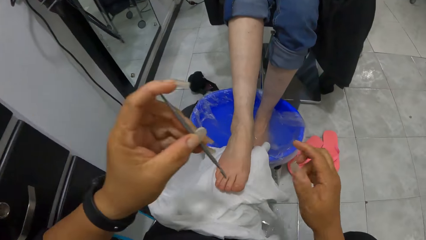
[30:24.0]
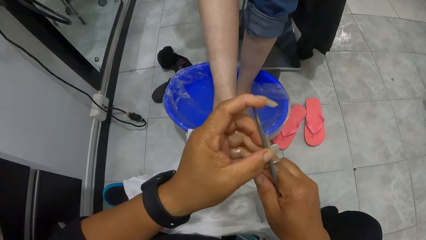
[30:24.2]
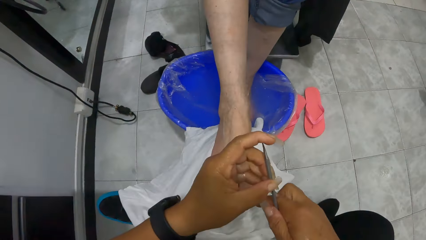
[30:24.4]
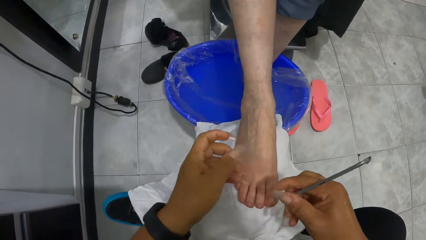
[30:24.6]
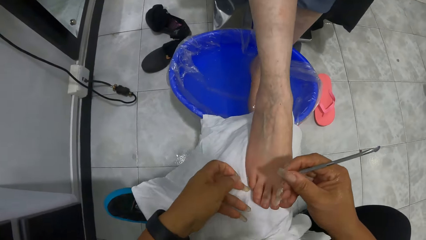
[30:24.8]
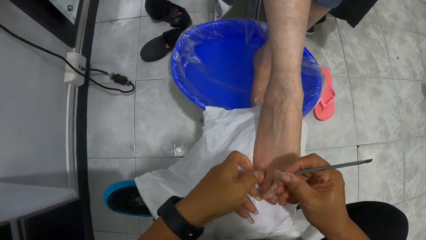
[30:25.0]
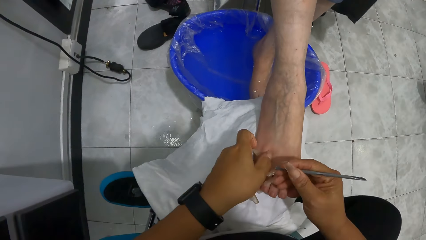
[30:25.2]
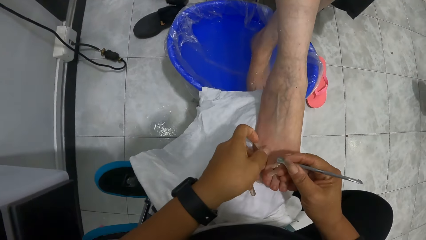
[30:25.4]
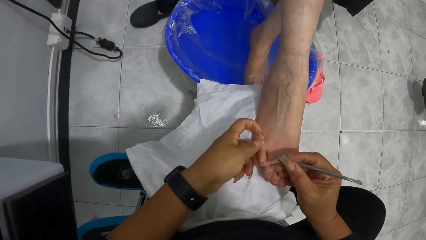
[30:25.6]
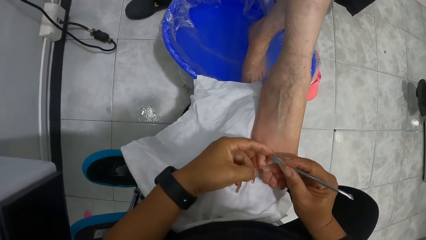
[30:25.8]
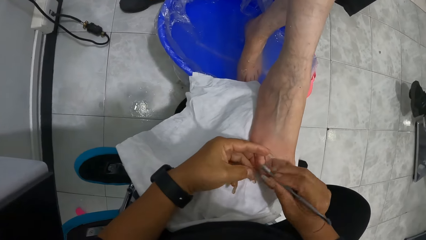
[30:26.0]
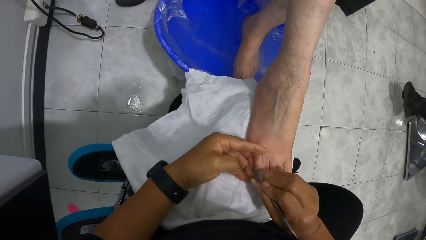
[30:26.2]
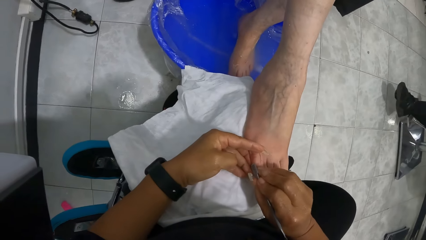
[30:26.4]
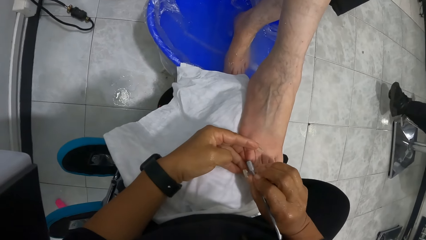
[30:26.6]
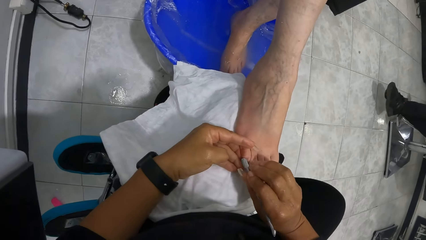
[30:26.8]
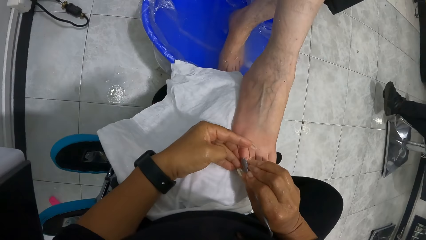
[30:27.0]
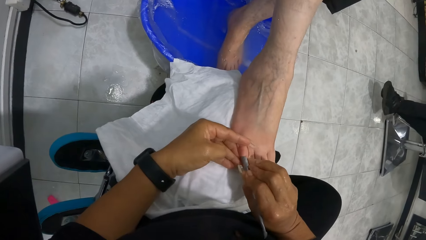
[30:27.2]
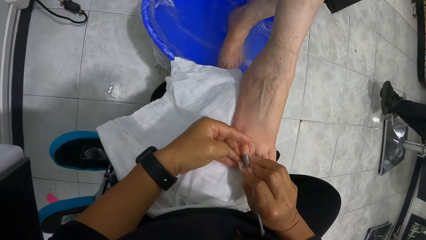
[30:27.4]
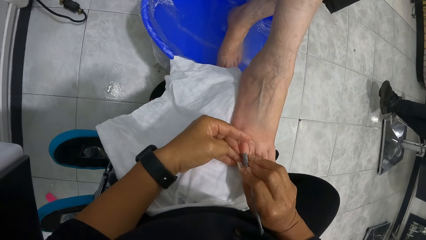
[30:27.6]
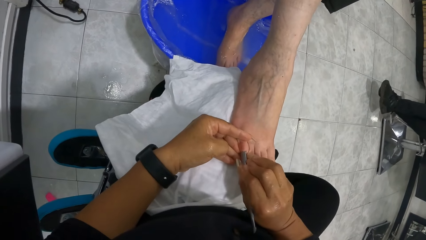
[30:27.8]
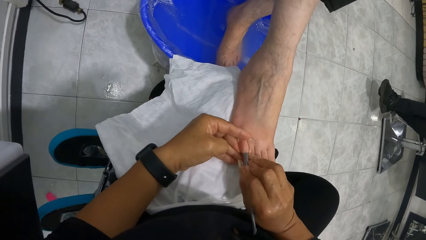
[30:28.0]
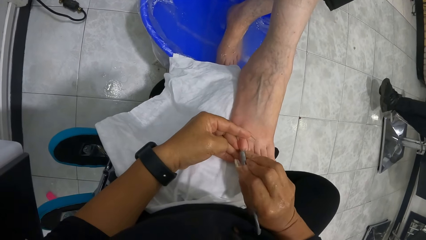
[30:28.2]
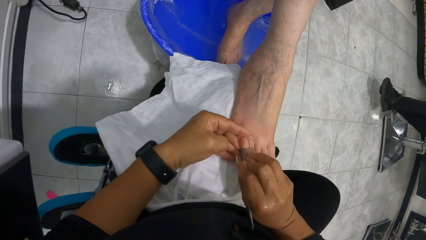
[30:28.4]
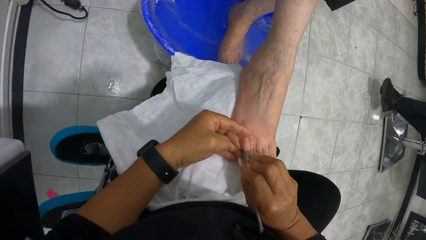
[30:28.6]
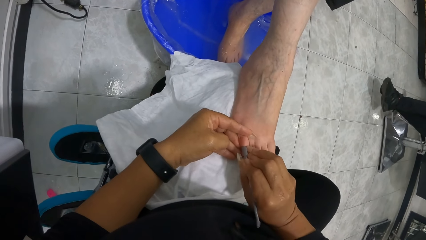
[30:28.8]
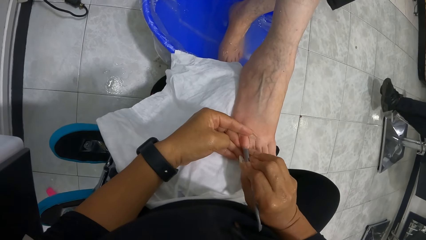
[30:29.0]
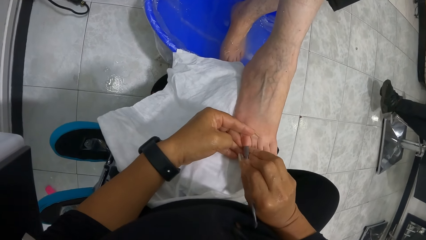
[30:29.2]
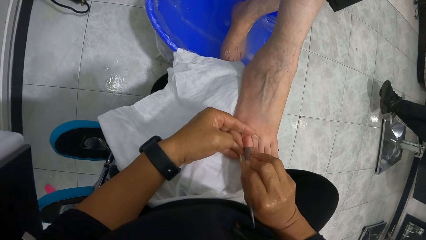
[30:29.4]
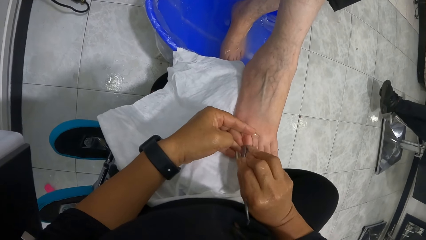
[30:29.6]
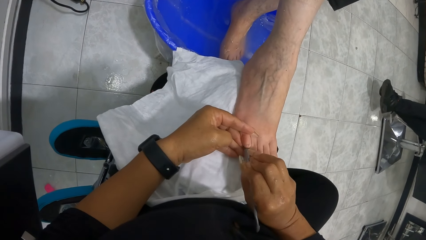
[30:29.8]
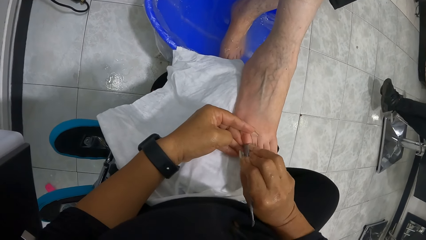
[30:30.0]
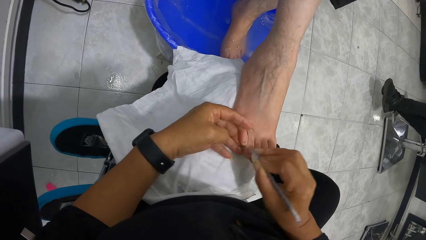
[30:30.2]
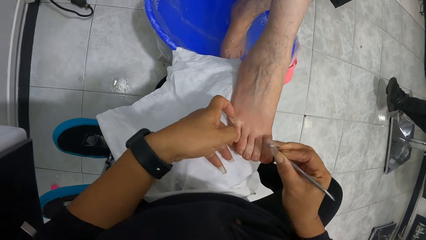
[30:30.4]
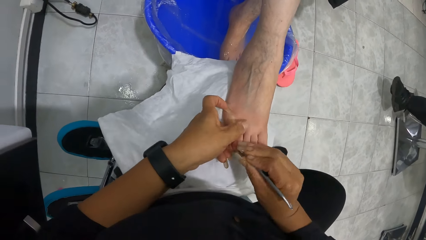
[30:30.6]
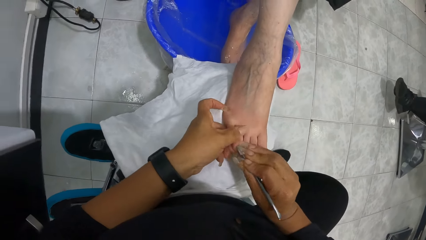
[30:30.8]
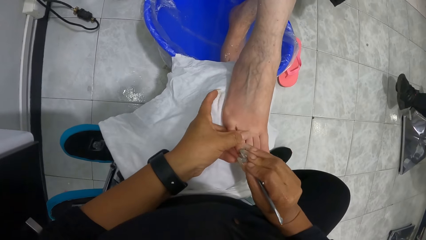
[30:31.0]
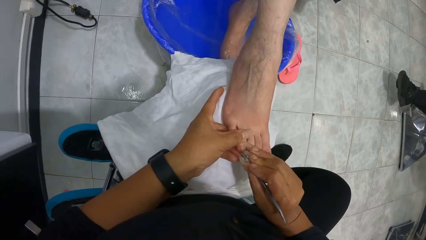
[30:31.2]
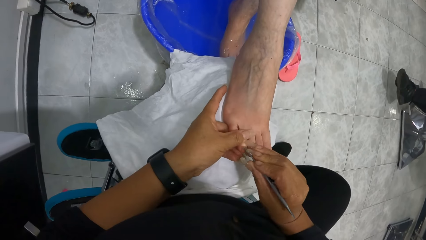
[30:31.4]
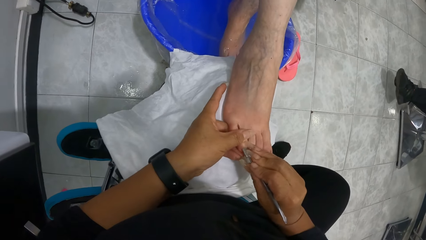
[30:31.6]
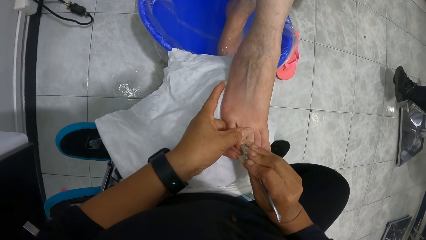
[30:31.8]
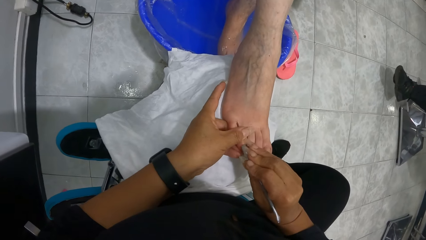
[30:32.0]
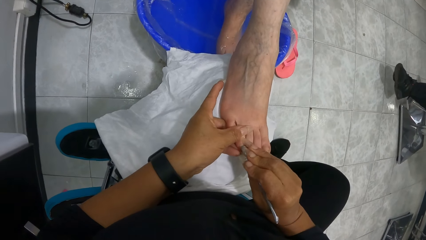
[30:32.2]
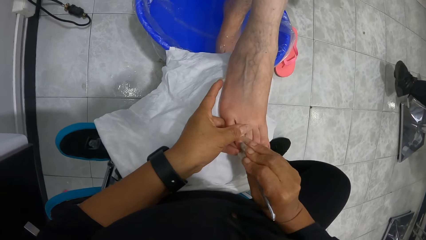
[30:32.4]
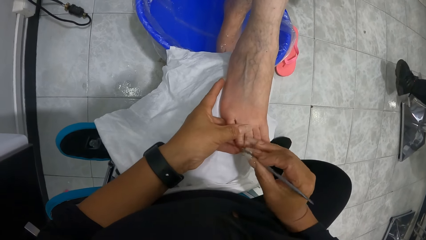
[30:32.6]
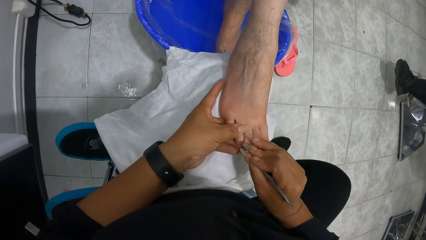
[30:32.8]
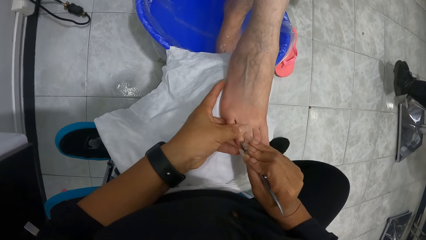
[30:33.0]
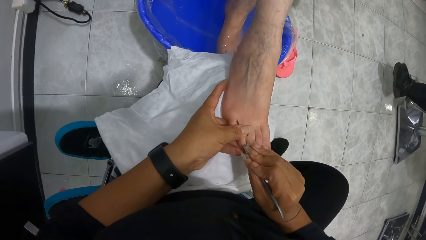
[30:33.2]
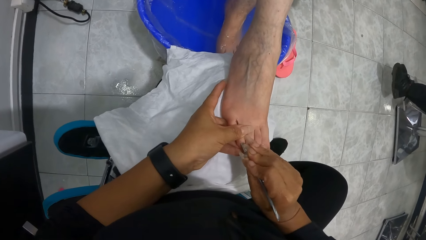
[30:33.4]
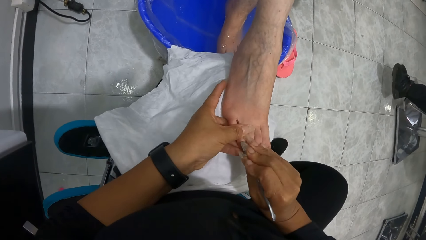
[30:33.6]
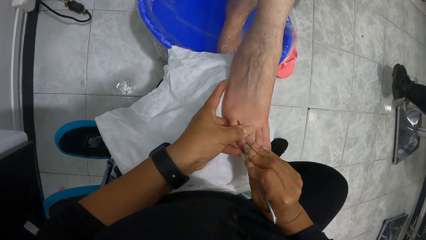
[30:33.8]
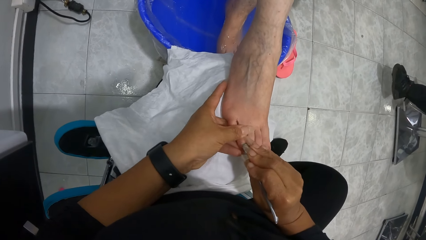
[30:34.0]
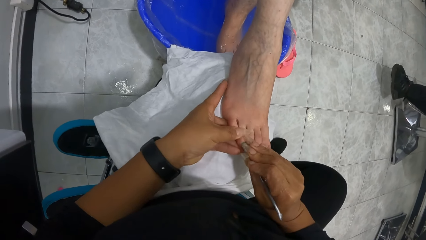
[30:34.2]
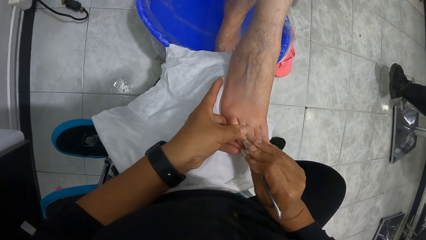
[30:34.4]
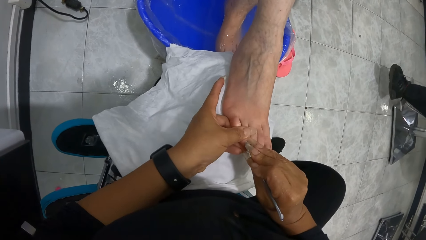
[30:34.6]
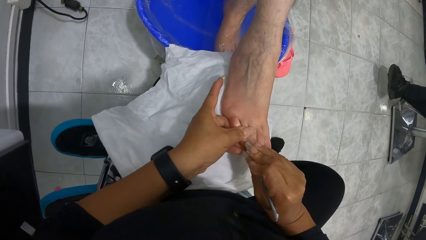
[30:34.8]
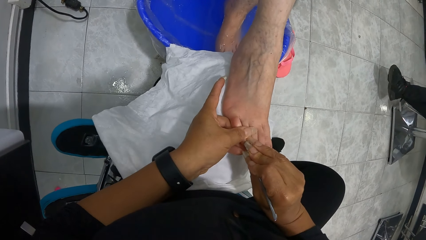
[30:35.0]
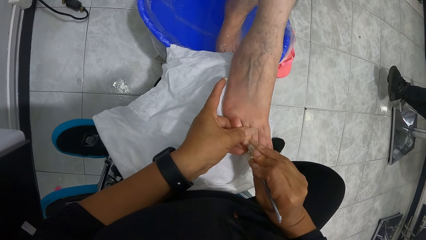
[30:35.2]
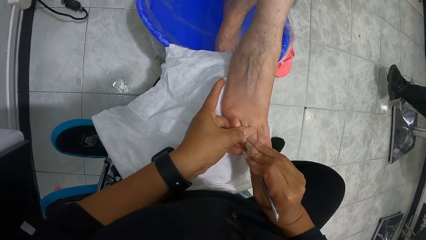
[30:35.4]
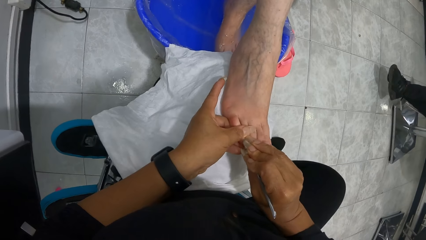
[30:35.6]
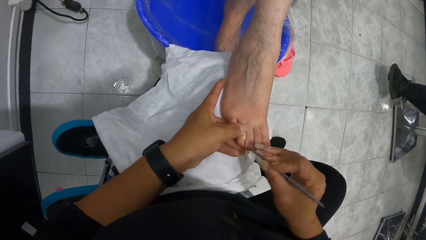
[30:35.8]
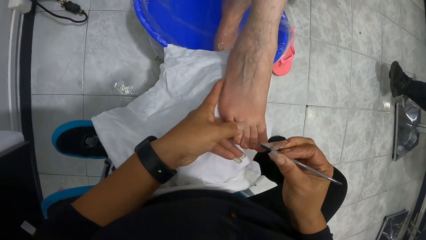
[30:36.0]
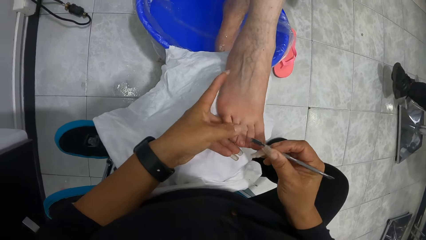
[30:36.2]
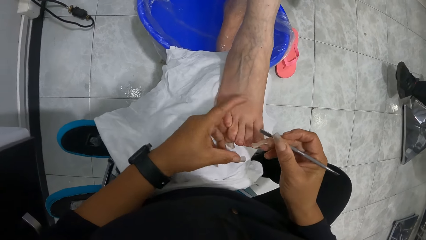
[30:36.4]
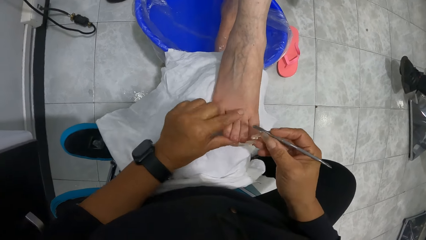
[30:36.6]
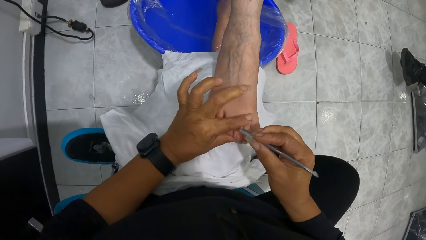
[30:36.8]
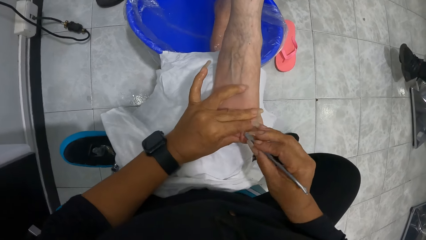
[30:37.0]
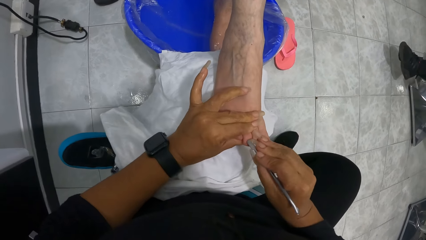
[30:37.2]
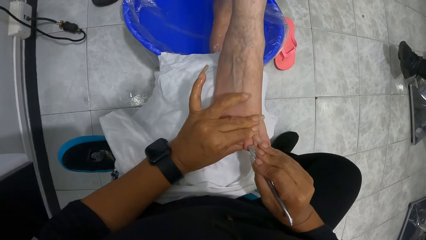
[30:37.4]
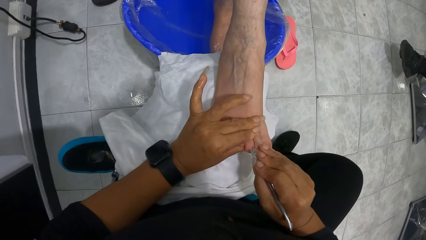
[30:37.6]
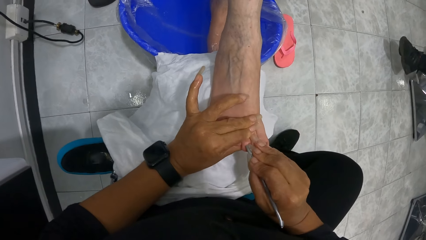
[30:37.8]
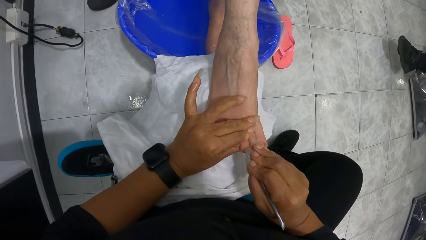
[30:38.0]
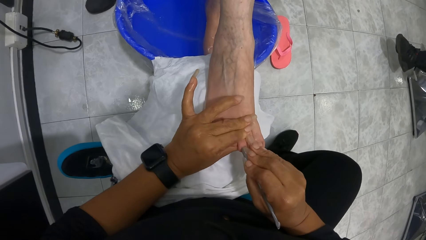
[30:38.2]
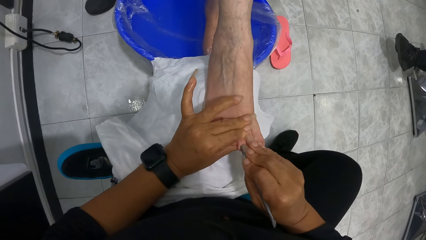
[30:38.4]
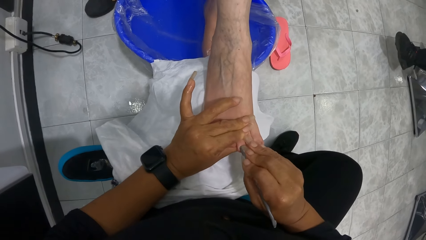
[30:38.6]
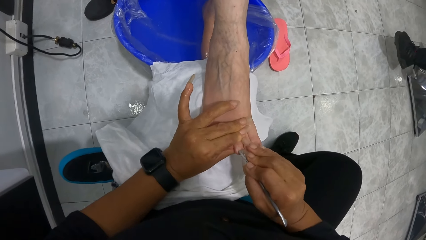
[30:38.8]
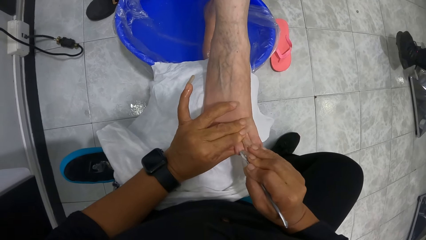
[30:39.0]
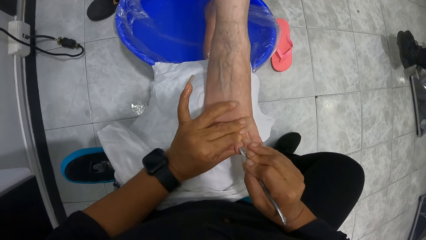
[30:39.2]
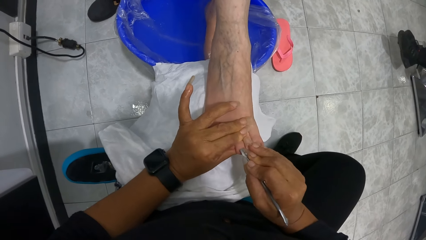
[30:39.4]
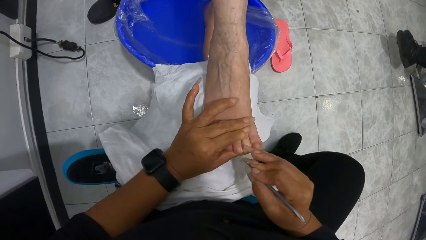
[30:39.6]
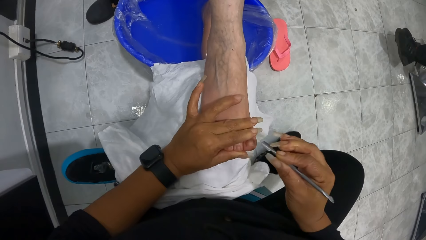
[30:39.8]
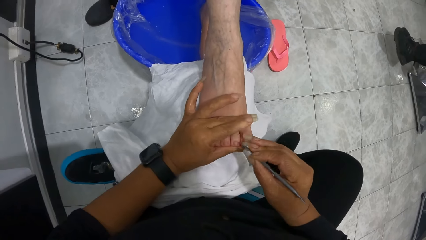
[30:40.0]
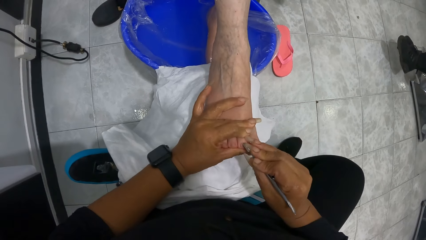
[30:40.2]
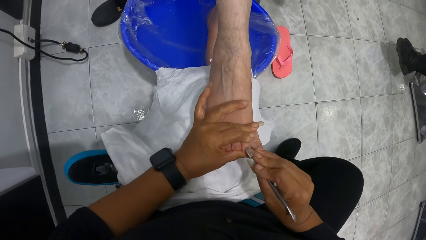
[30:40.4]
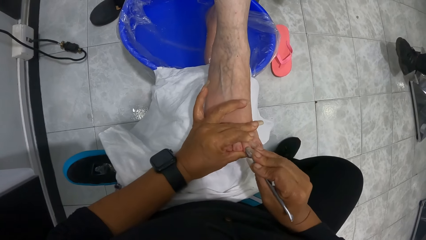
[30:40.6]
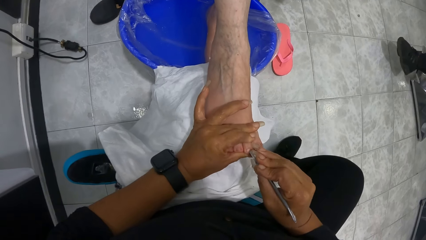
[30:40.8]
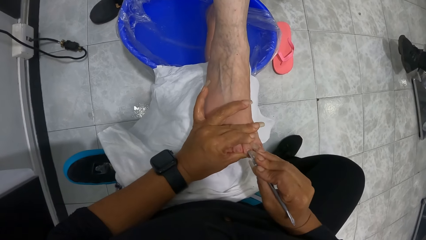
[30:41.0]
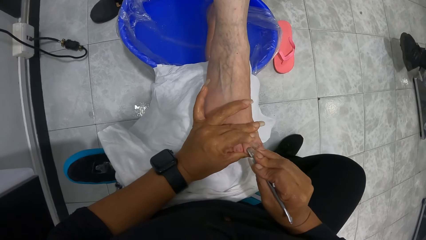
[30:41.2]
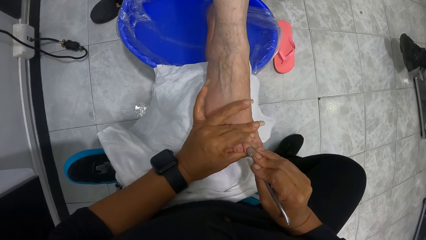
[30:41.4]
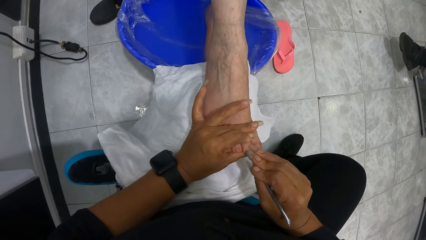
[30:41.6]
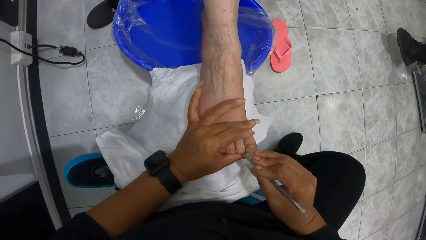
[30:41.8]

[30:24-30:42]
The camera wearer transfers the nail pusher or cuticle remover from her left hand to her right hand. She holds the right pinky toe of the woman with her left hand. She pushes the right pinky toe of the woman with the nail pusher in her right hand. She removes the cuticles with the cuticle remover. She holds the right ring toe of the woman with her left hand. She pushes the right ring toe of the woman with the nail pusher in her right hand. She holds the right middle toe of the woman with her left hand. She pushes the right middle toe of the woman with the nail pusher in her right hand. She holds the right pointer toe of the woman with her left hand. She pushes the right pointer toe of the woman with the nail pusher in her right hand.
